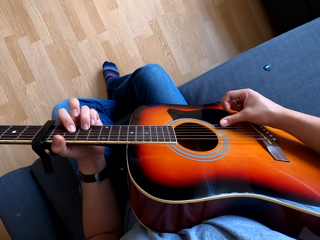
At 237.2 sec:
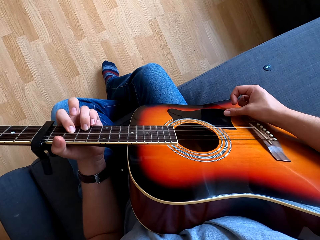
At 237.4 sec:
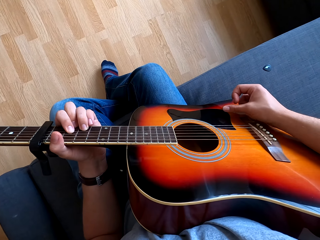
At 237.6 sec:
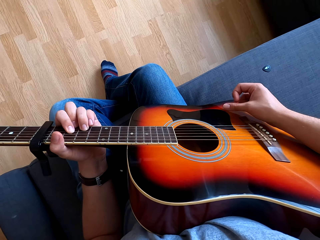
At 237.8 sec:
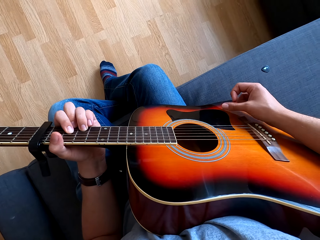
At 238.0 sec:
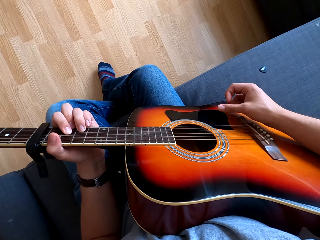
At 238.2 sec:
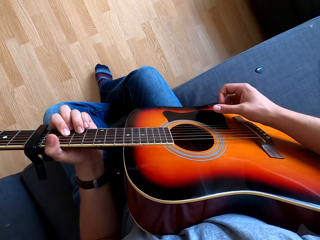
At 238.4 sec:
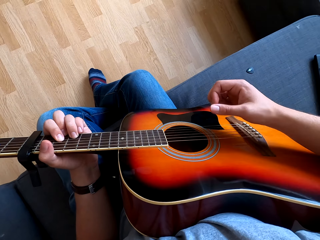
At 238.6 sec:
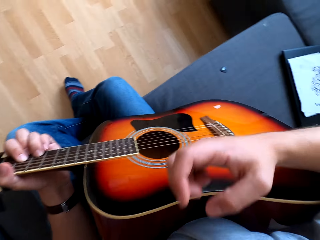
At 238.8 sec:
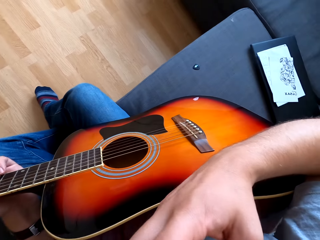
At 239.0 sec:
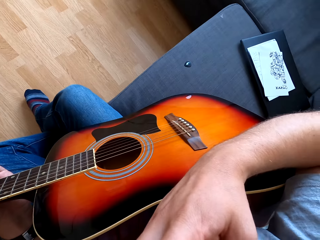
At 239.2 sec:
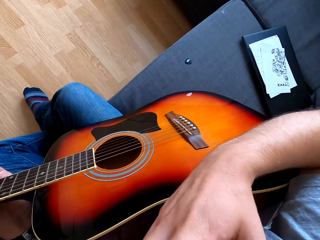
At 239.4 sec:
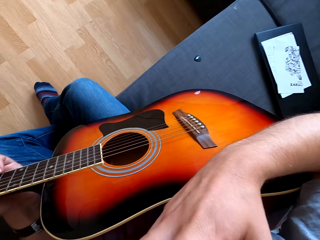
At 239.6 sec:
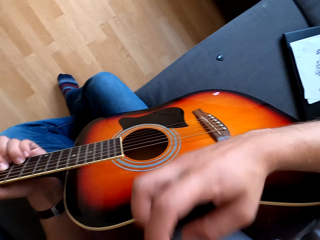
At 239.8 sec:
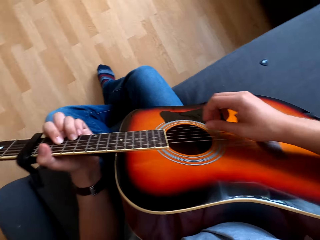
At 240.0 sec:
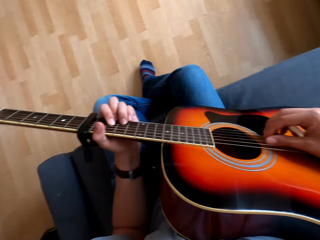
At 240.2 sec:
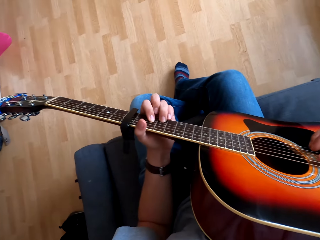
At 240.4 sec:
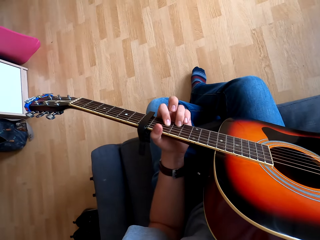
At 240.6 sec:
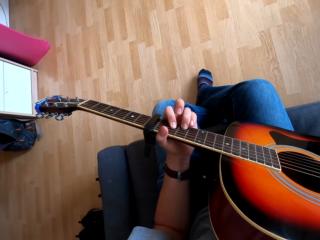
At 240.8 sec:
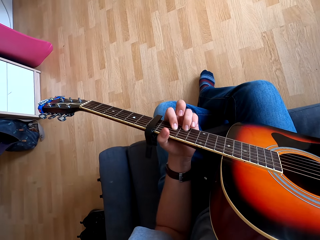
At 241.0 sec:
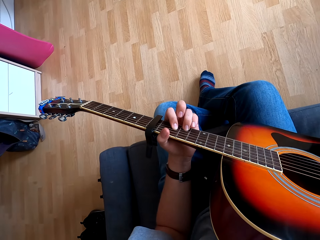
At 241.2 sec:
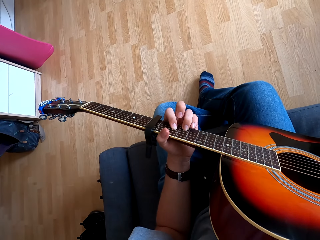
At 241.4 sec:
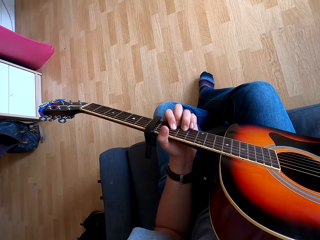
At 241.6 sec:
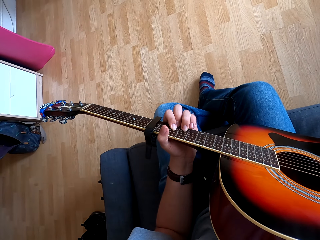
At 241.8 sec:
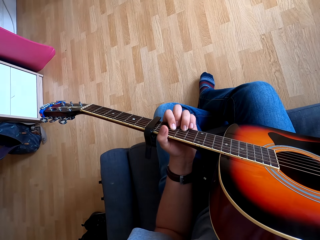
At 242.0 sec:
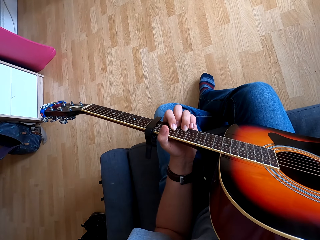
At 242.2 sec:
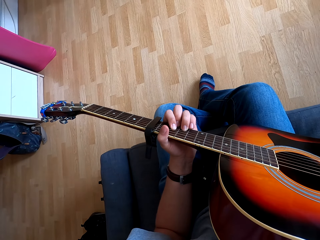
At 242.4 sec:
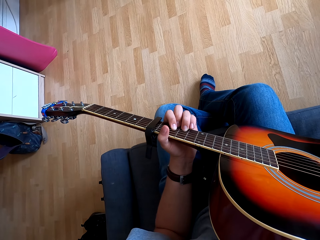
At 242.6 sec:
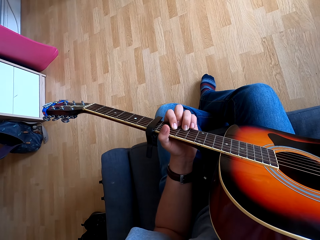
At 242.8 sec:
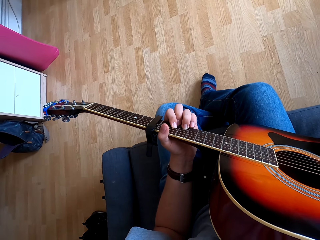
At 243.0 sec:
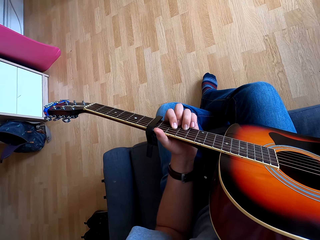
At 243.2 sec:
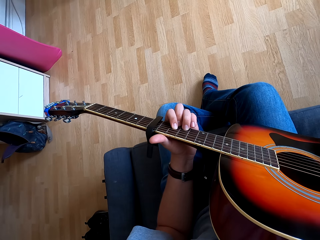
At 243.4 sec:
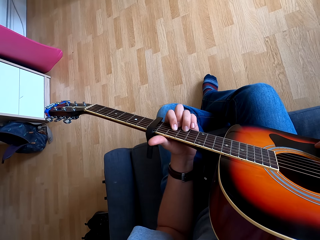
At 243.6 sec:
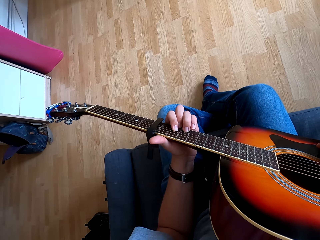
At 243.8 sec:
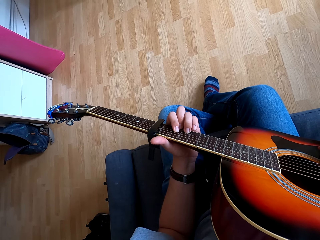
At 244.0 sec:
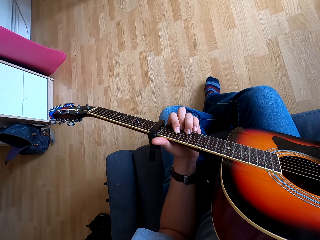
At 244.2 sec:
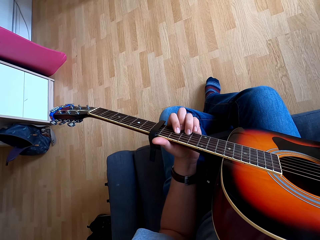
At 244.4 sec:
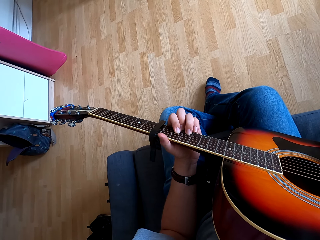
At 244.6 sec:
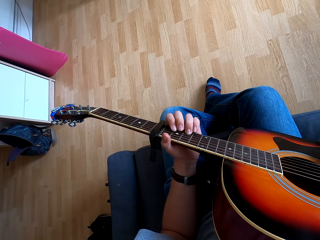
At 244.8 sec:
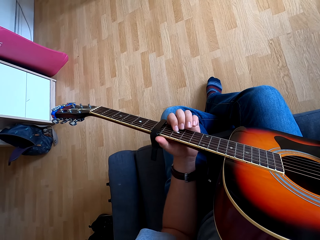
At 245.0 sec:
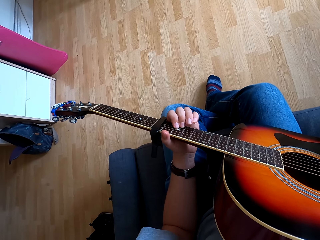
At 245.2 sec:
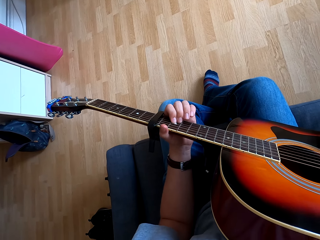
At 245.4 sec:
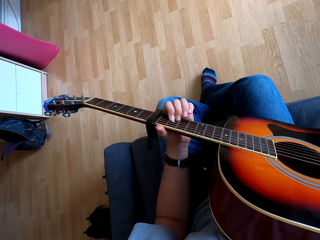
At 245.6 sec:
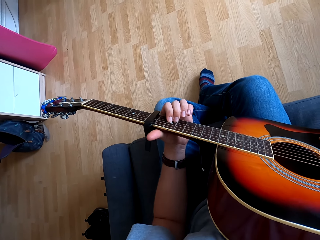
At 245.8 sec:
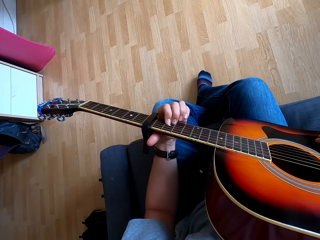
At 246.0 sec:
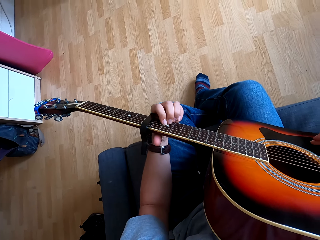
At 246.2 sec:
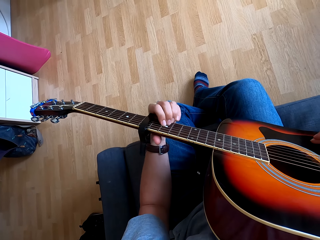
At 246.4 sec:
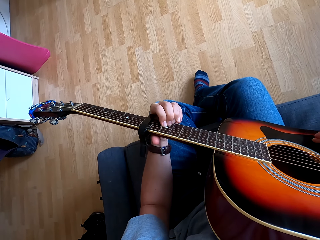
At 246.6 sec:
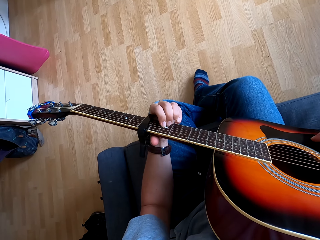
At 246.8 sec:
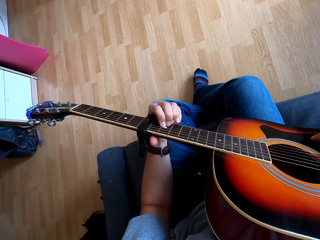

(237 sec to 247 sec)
The camera wearer raises a hand and touches the face. They play the guitar.

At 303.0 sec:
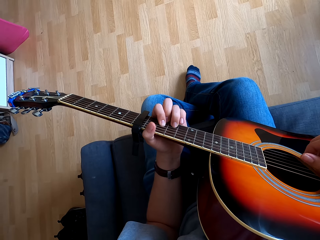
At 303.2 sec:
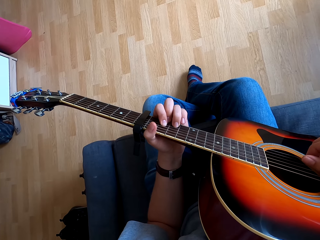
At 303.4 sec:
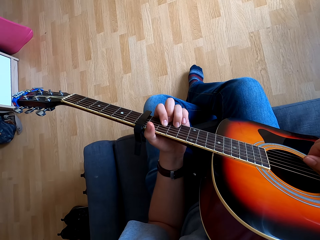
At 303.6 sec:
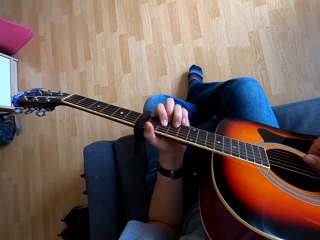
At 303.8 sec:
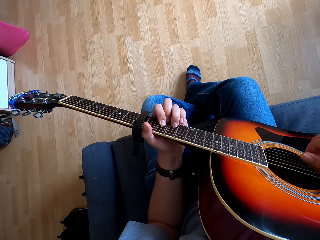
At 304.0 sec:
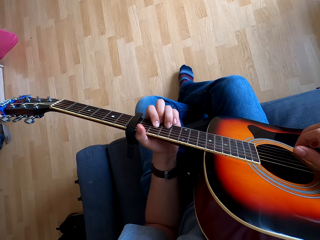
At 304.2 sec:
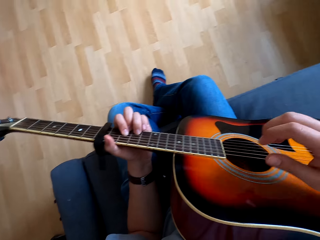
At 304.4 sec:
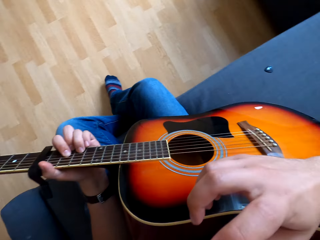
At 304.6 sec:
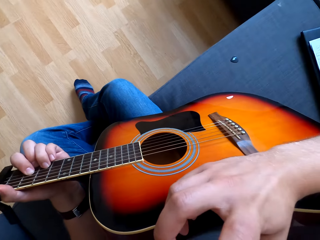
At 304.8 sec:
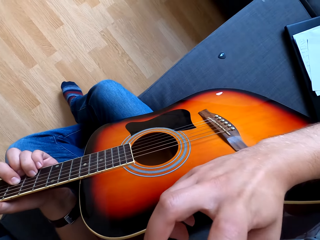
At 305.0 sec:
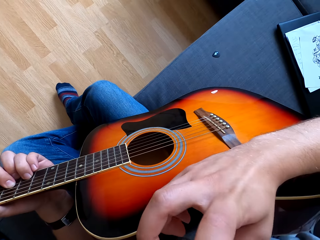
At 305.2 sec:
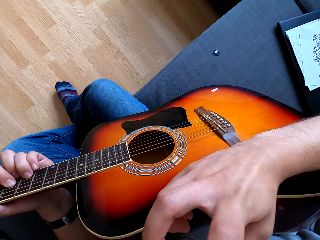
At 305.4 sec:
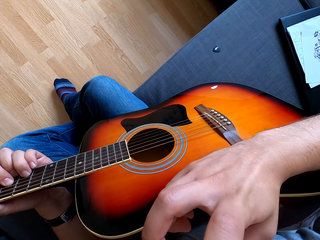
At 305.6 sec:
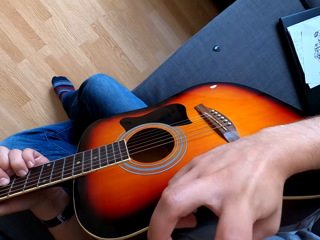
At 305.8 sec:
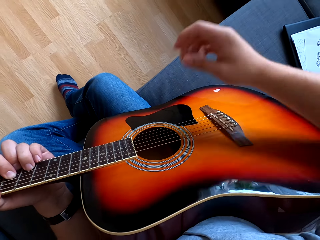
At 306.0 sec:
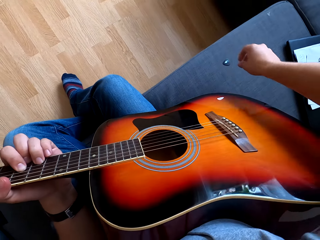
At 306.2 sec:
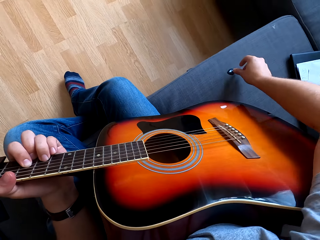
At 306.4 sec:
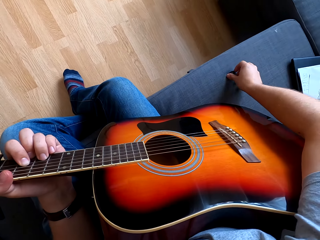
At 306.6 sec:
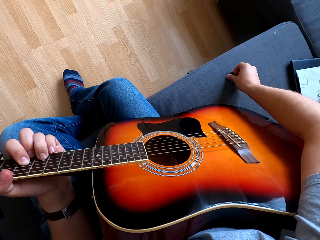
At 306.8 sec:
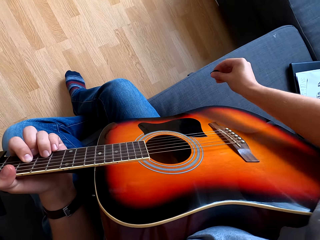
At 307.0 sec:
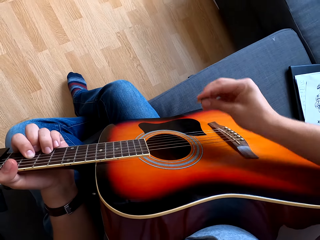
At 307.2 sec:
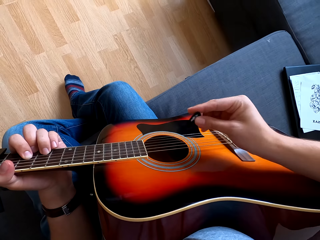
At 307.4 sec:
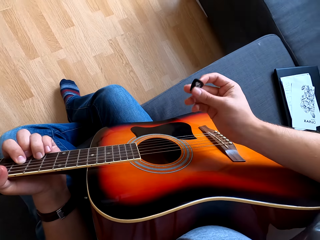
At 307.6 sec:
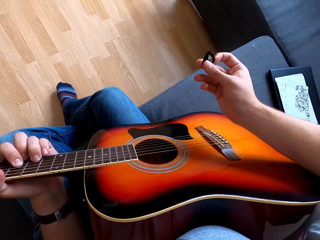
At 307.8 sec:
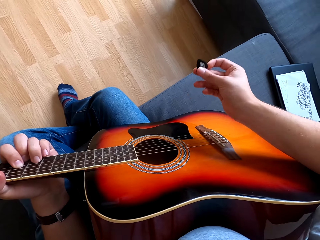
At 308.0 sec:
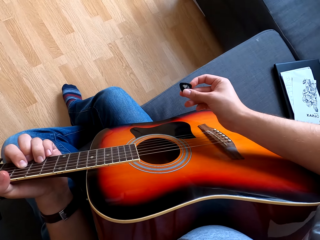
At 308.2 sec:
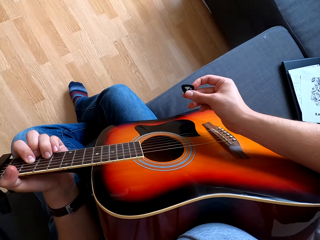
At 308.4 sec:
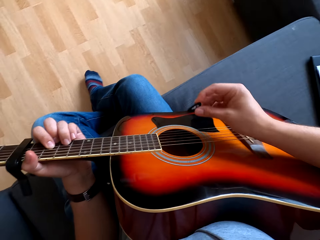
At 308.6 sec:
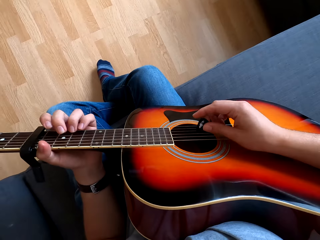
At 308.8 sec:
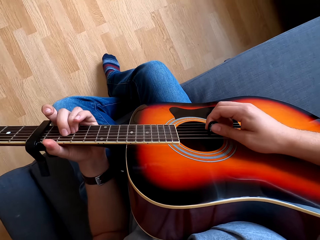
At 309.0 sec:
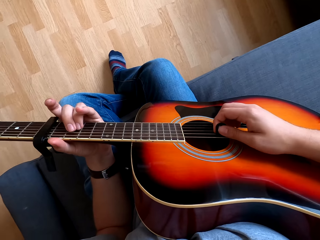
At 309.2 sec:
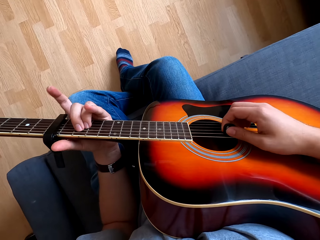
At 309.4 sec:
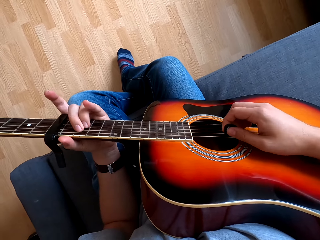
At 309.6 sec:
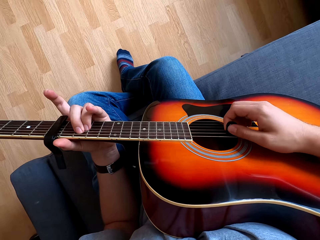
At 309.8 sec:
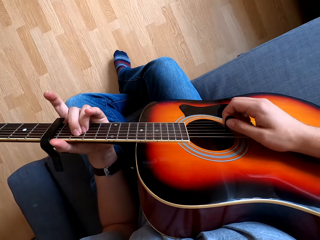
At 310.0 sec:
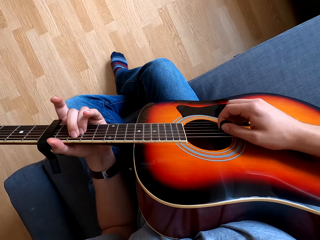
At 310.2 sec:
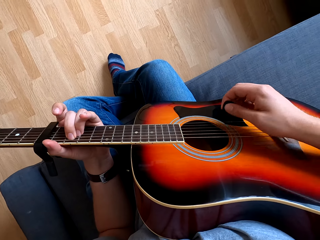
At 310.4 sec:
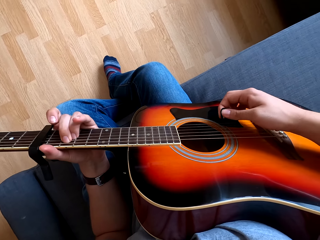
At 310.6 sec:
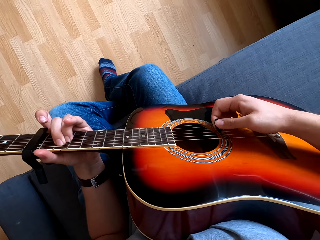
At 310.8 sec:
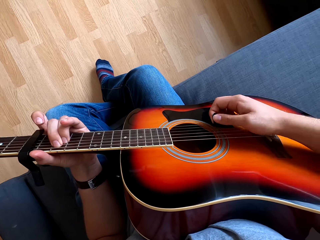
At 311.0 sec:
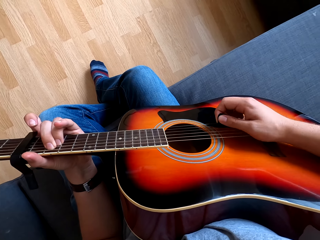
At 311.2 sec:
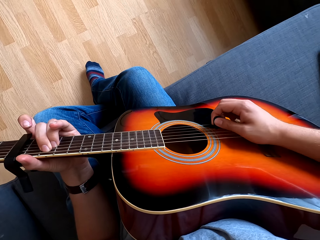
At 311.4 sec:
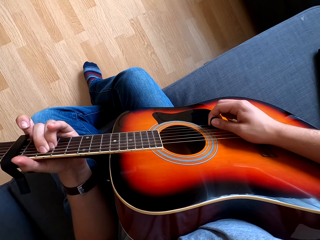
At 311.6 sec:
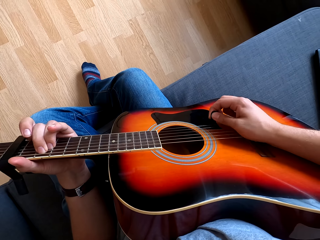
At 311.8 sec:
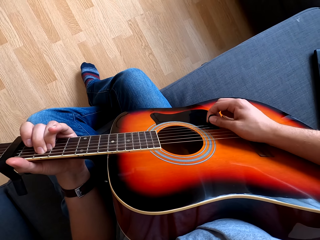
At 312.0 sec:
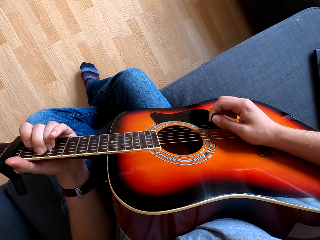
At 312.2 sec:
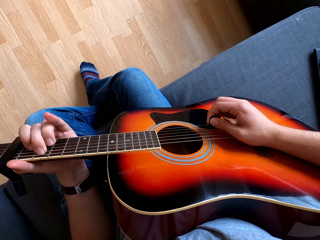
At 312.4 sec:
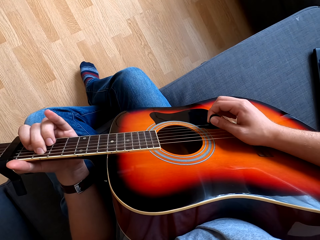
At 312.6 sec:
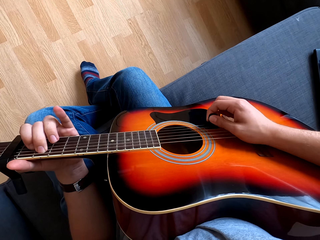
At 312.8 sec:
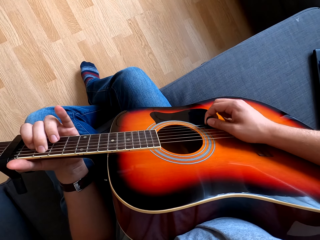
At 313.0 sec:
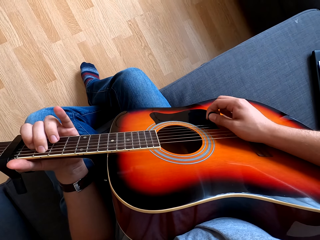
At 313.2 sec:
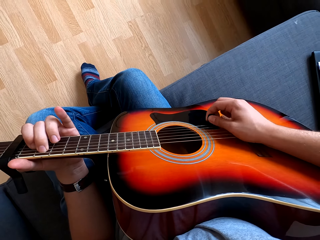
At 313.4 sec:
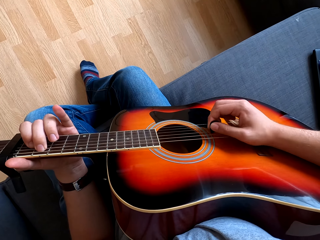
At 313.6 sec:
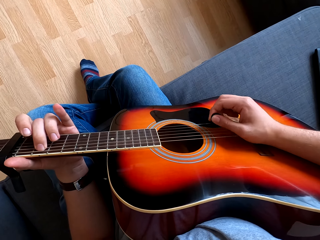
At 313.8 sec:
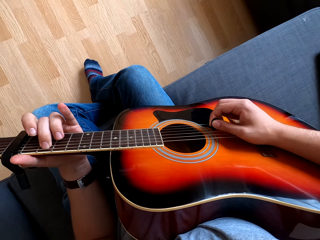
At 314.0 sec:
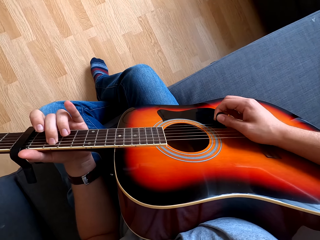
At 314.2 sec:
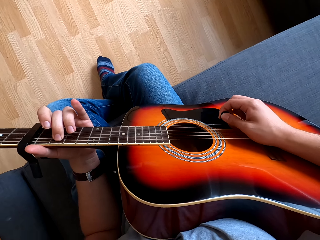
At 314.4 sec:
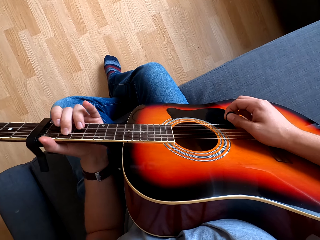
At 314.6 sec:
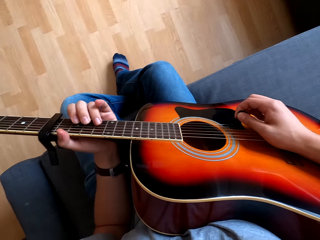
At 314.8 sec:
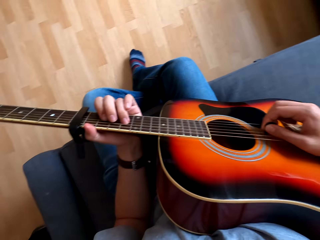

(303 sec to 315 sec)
The camera wearer removes the right hand from the guitar. They put the right hand on the nose. They pick up a plectrum or sponge from the couch with the right hand. They hold the guitar with both hands and pluck the guitar in a room.
